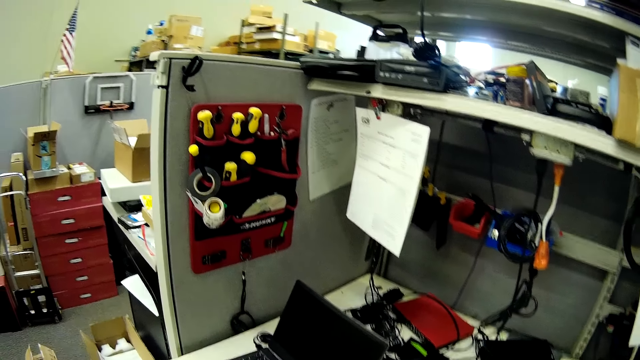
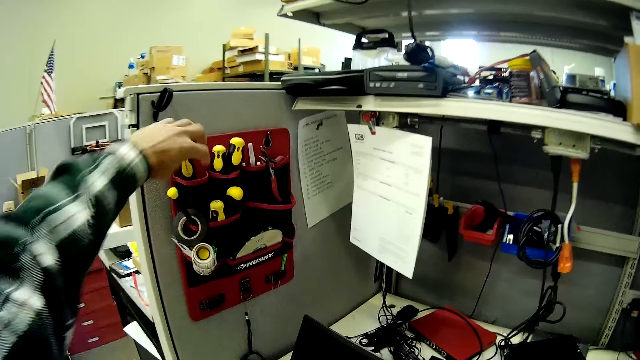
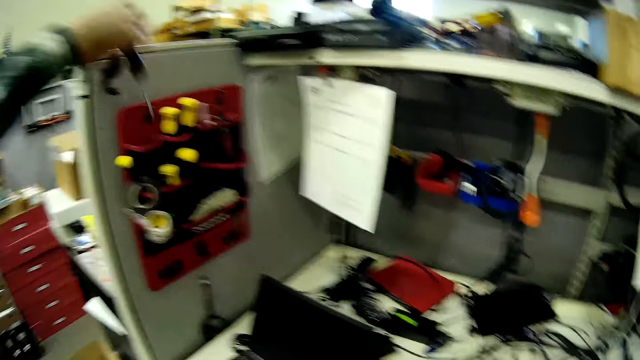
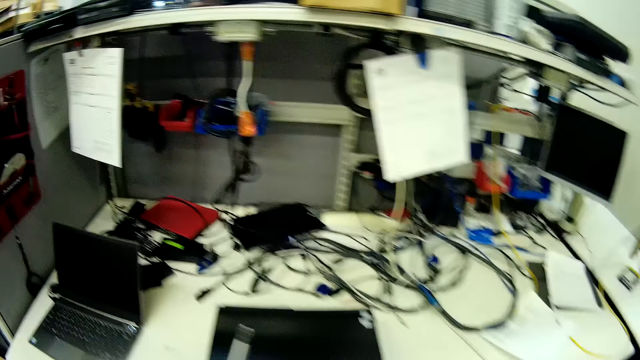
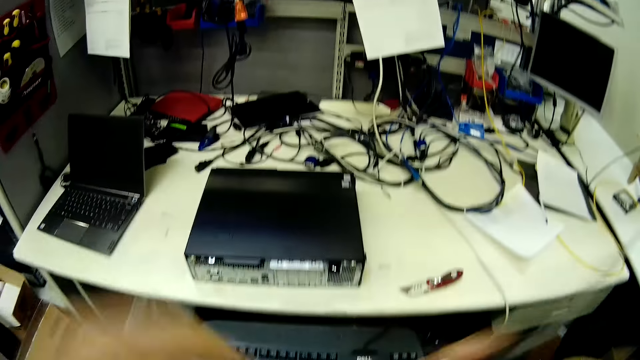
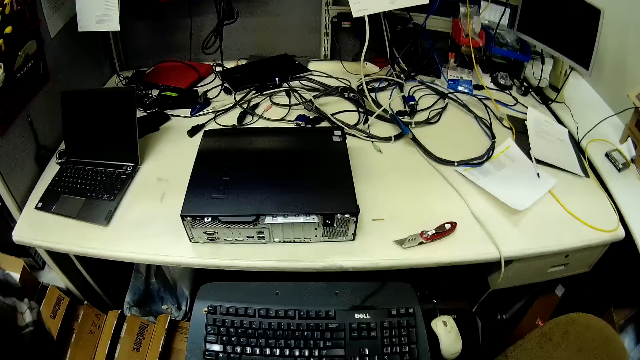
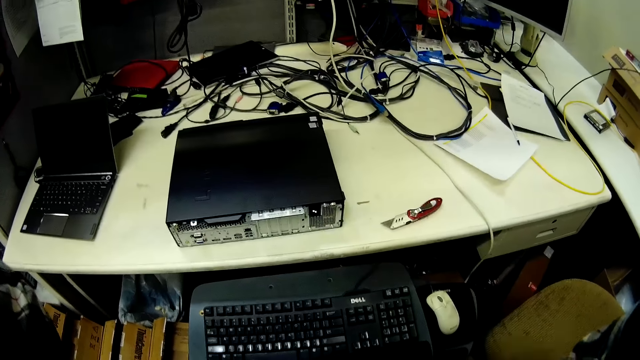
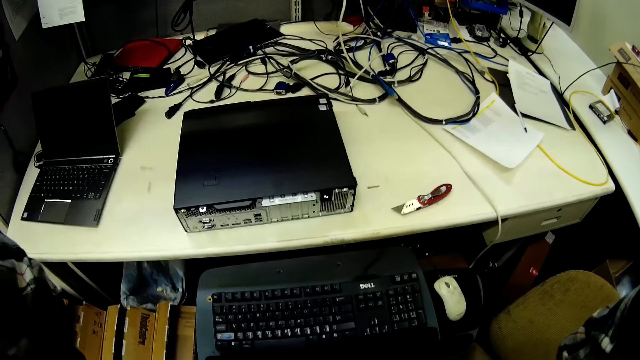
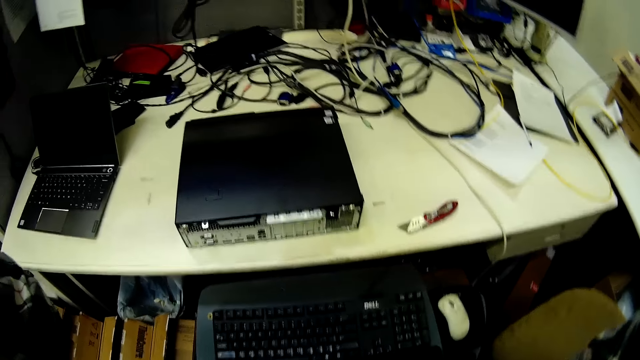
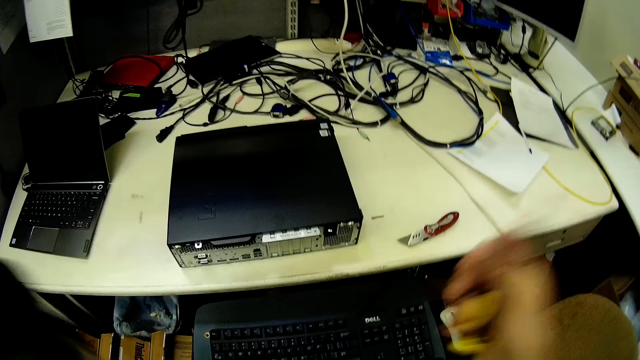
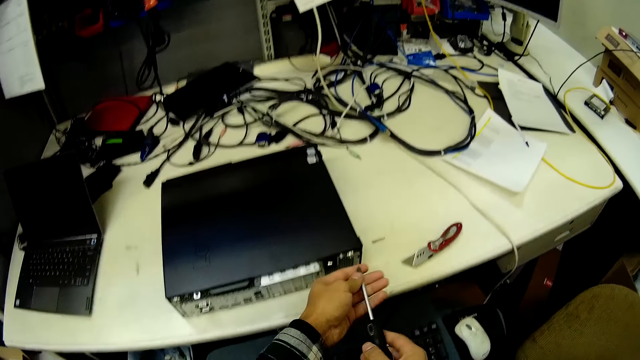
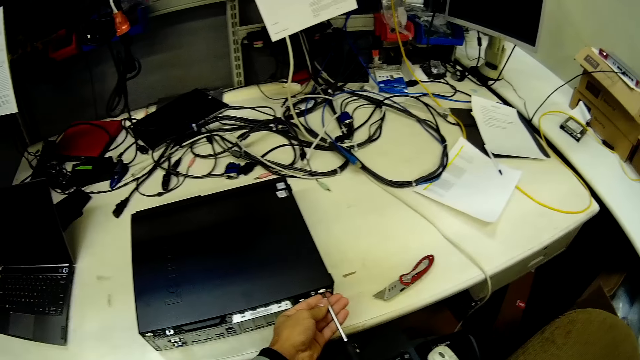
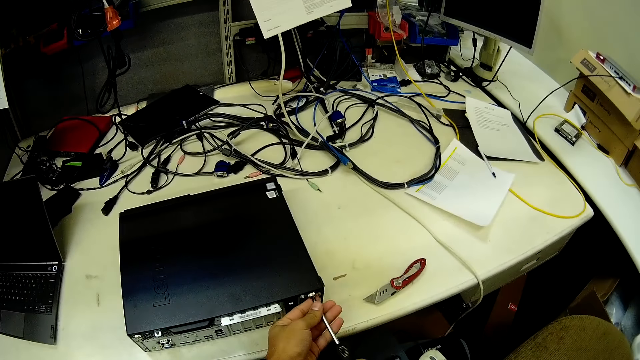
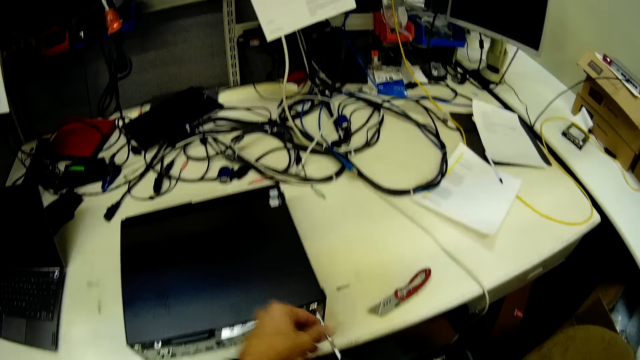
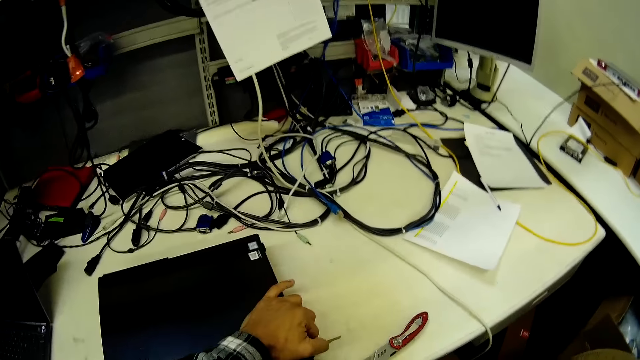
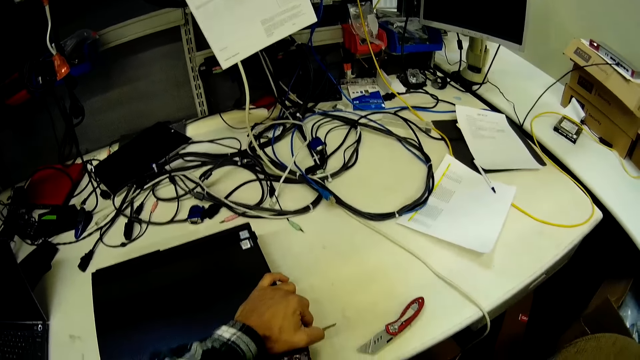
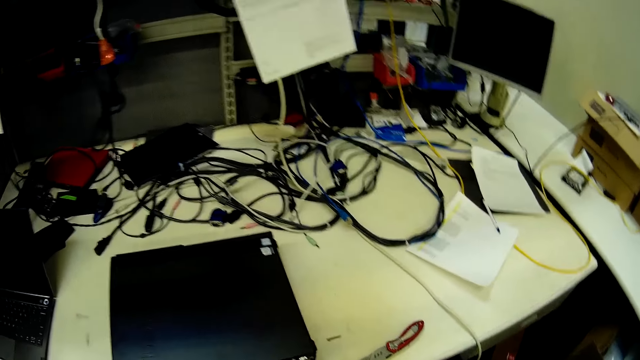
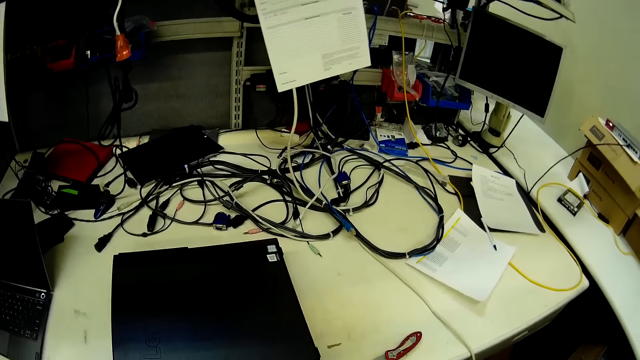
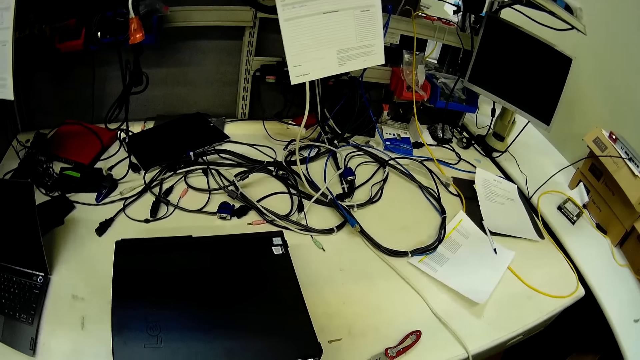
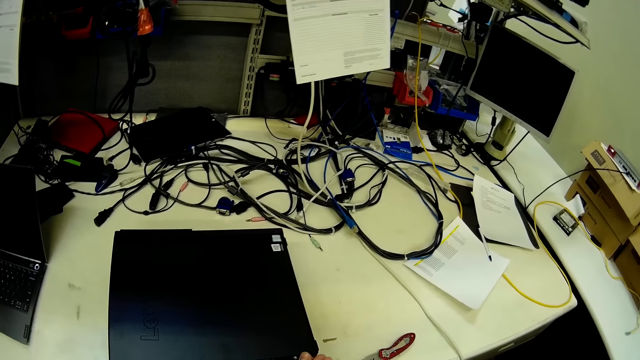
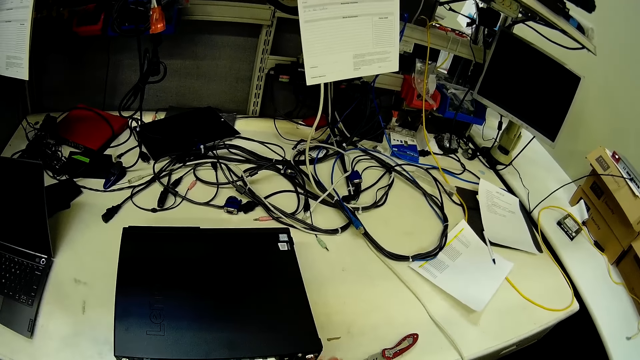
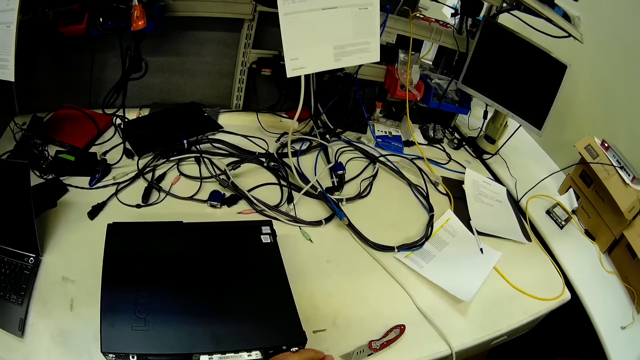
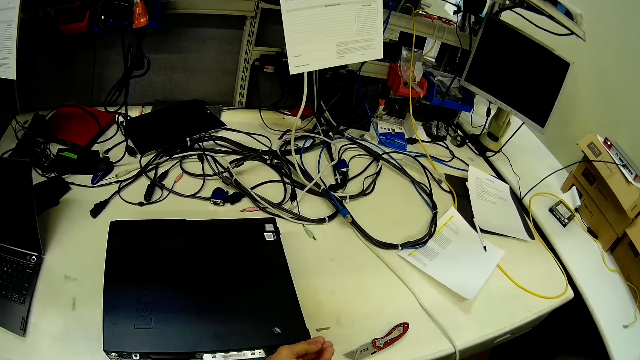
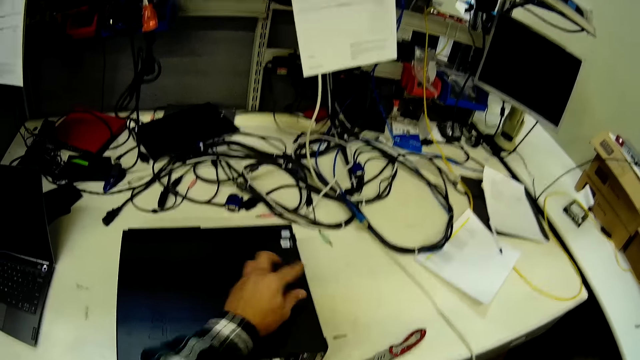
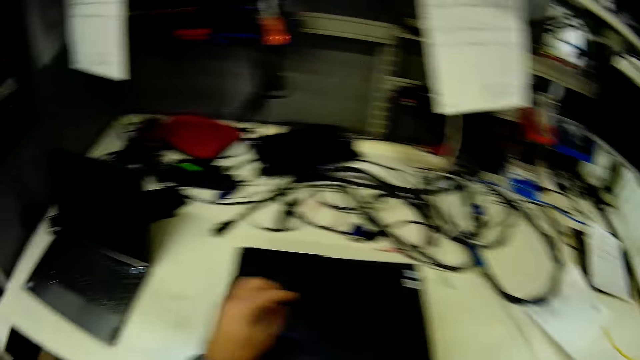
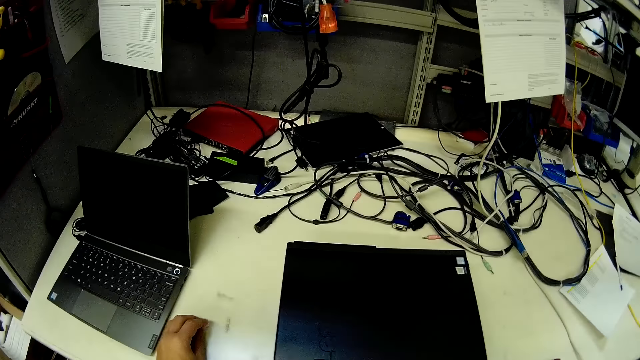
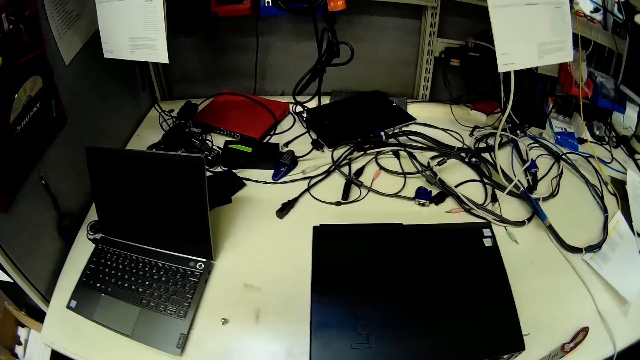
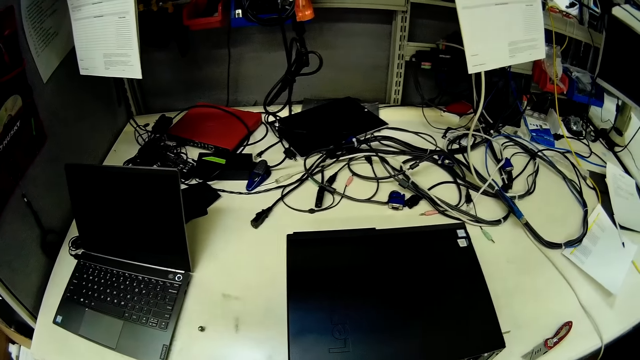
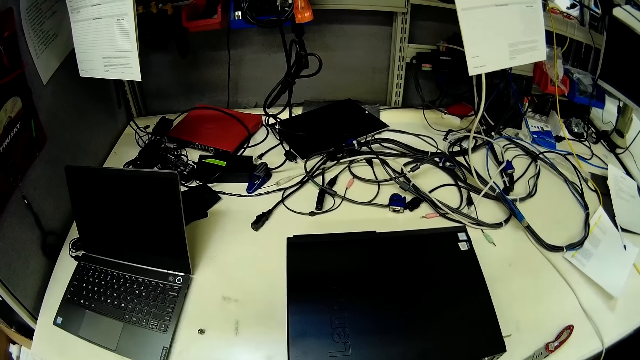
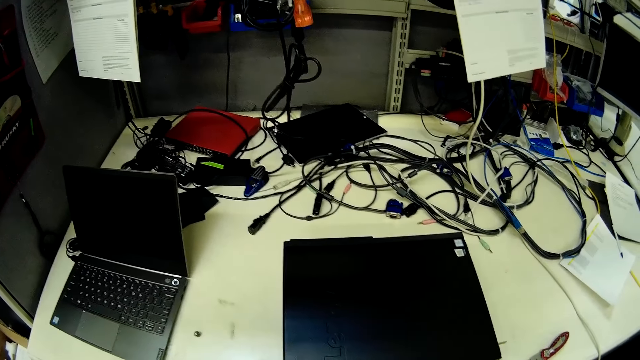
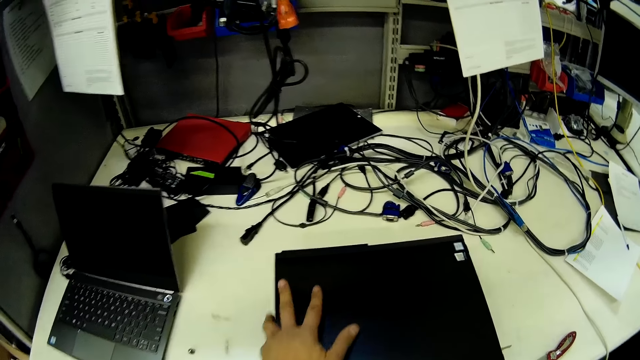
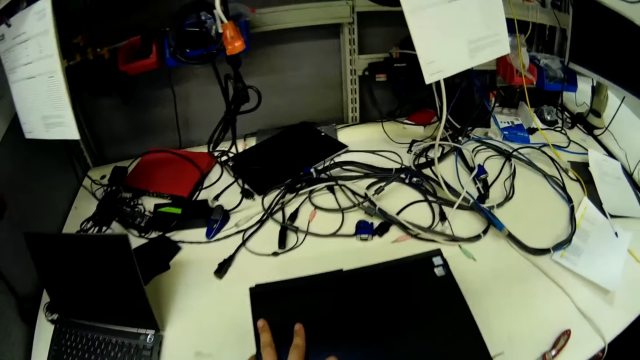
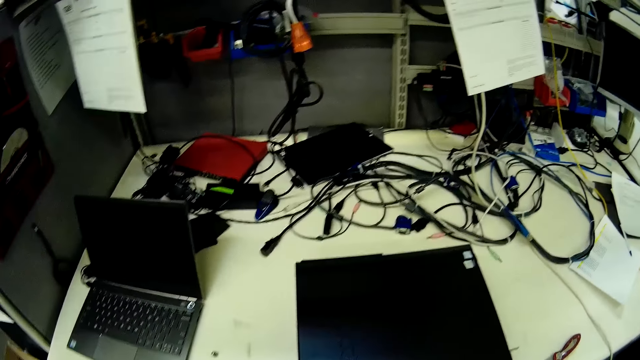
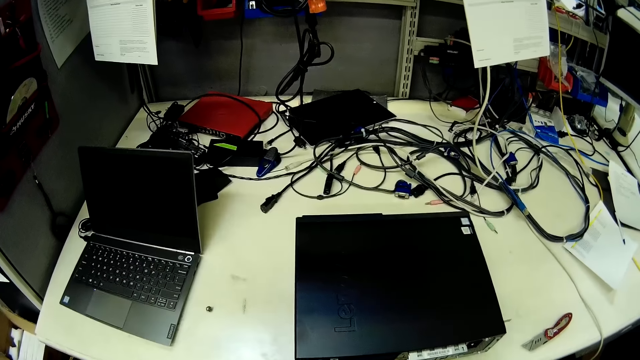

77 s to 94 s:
The camera wearer looks around. They pick up a screwdriver. They open the central processing unit. They put the bolt on the table. They remove screws from the CPU. They hold the central processing unit.

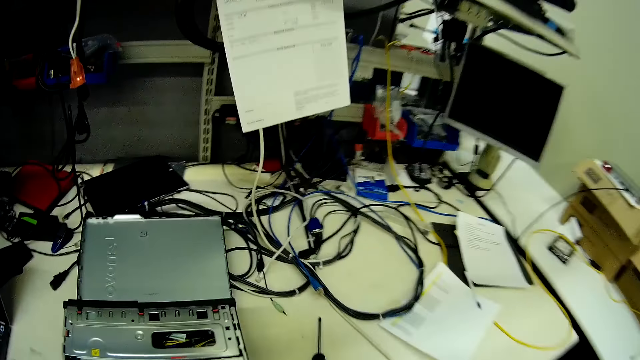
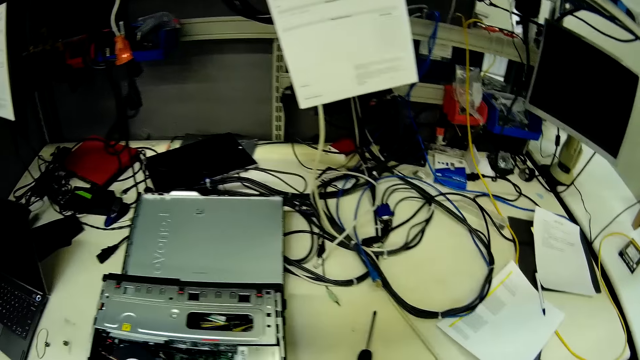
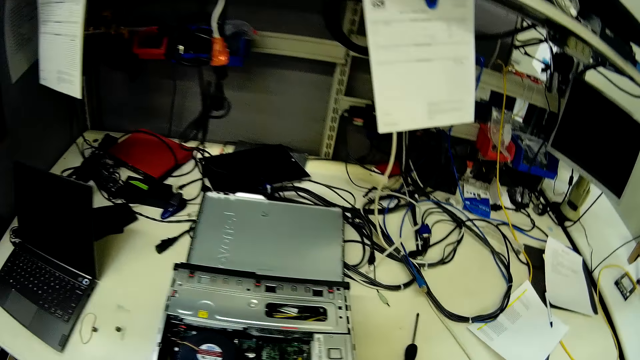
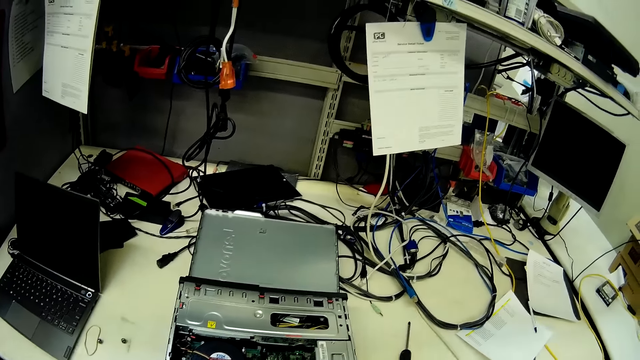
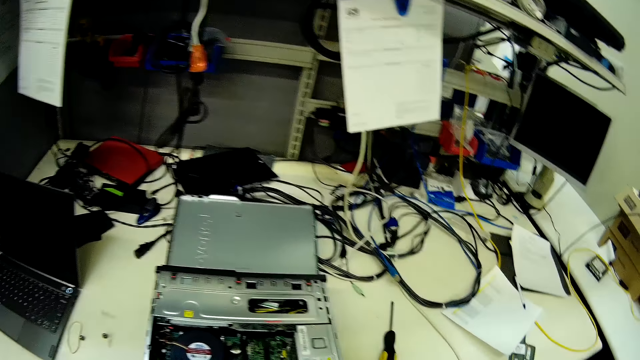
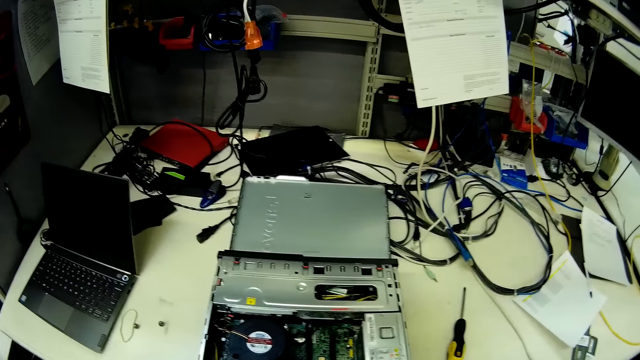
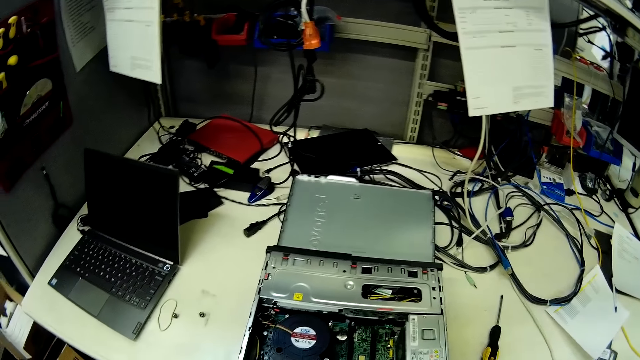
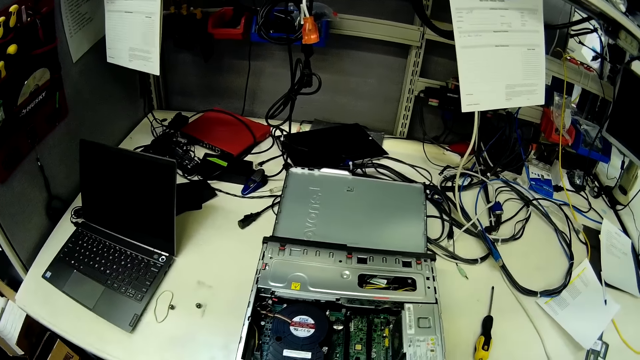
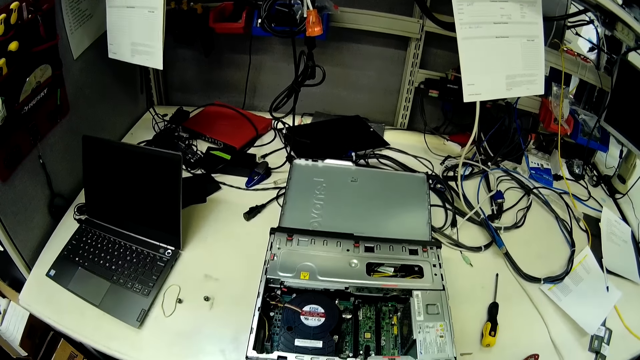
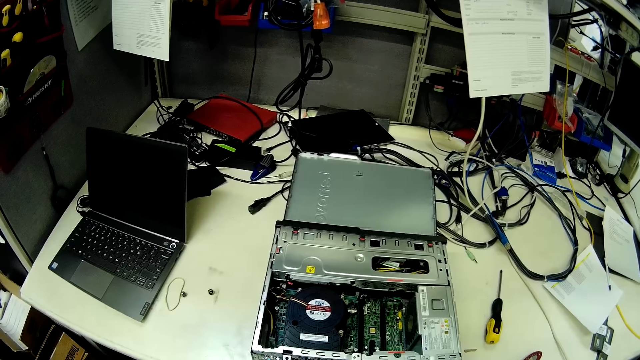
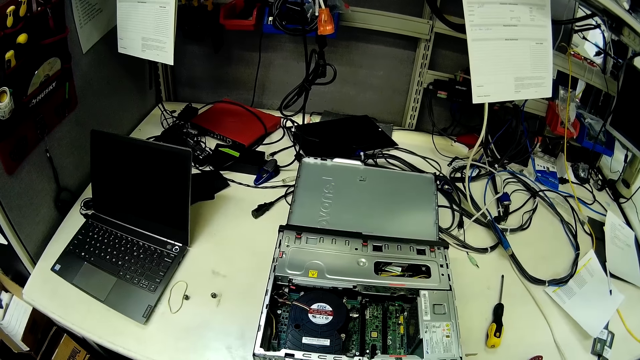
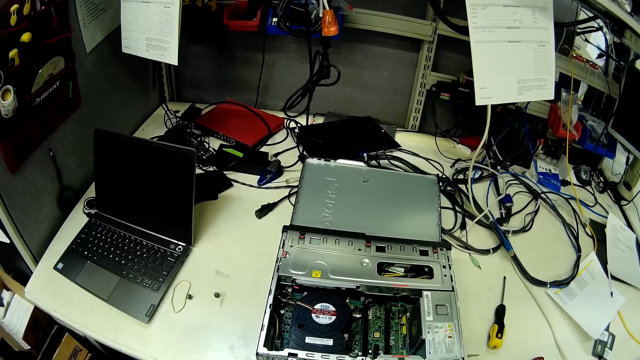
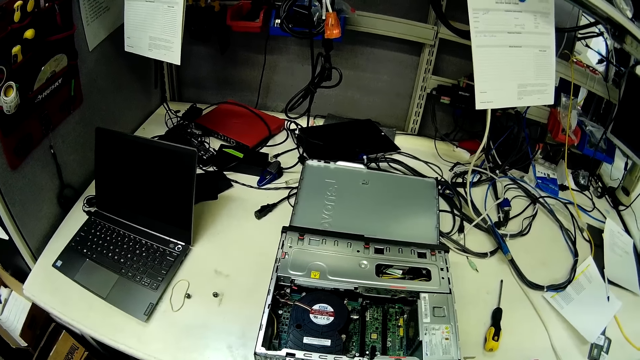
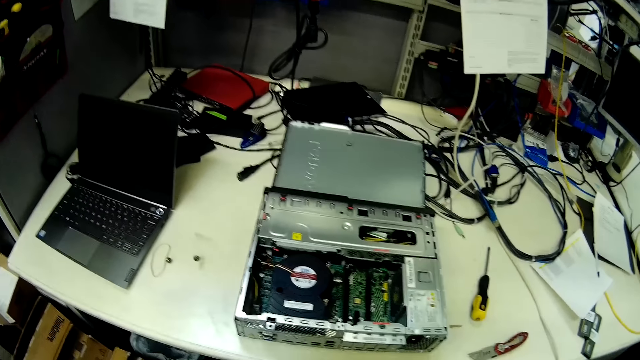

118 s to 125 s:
The camera wearer looks at the central processing unit.
